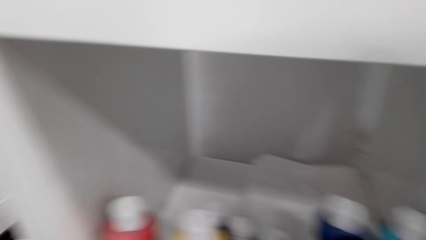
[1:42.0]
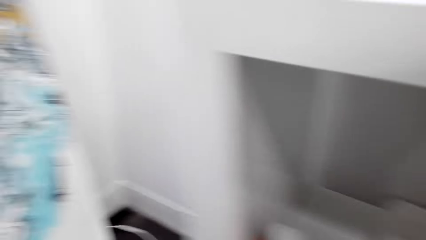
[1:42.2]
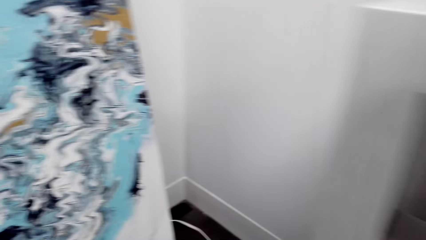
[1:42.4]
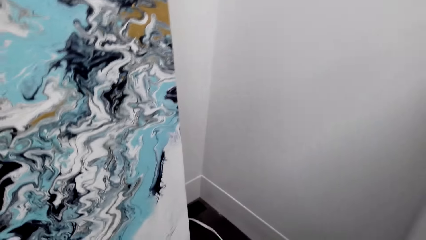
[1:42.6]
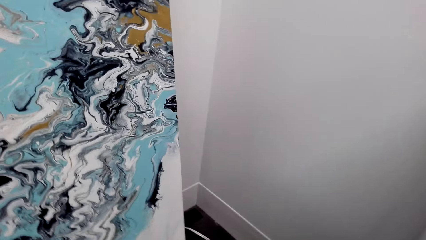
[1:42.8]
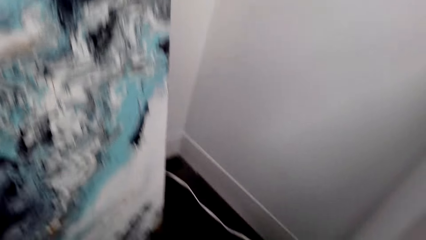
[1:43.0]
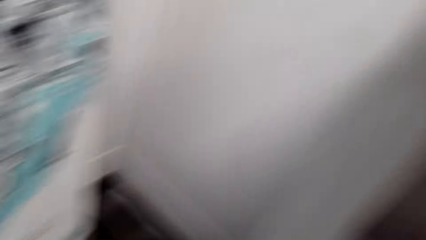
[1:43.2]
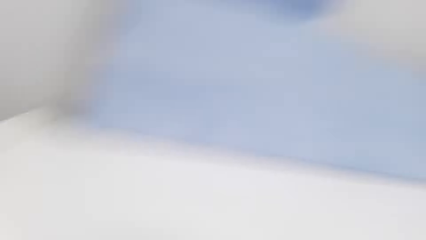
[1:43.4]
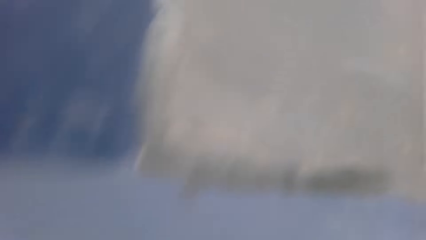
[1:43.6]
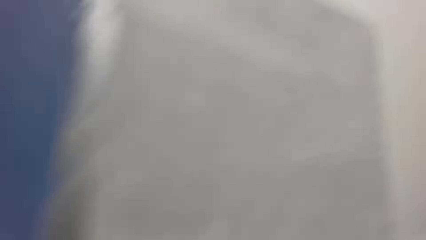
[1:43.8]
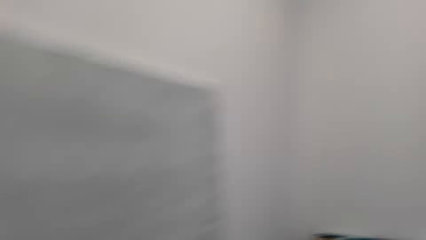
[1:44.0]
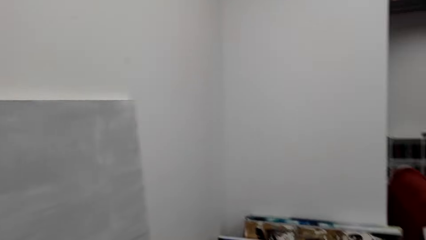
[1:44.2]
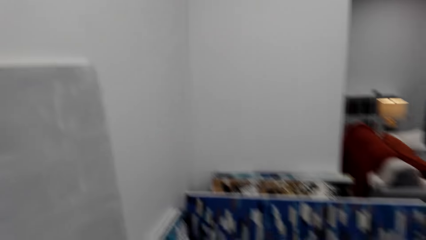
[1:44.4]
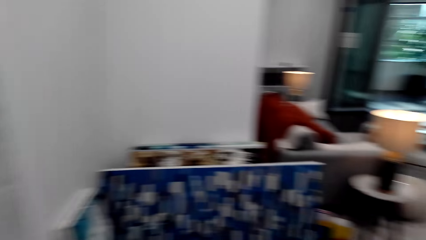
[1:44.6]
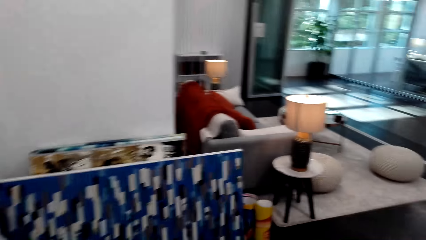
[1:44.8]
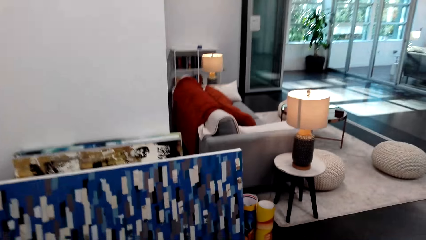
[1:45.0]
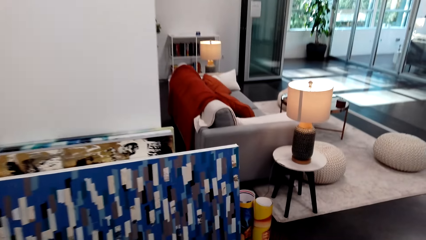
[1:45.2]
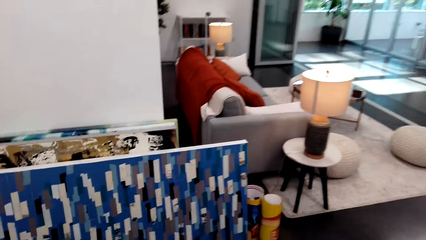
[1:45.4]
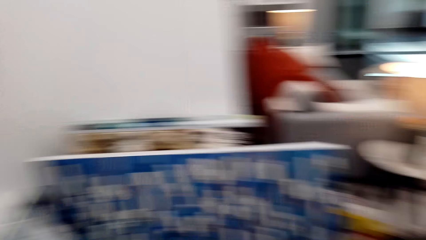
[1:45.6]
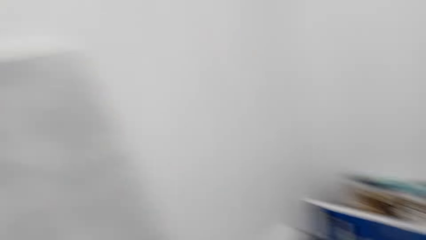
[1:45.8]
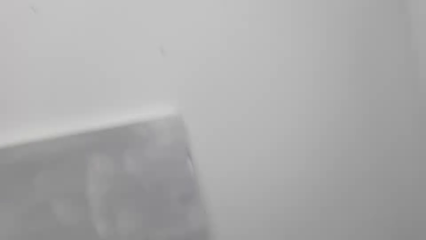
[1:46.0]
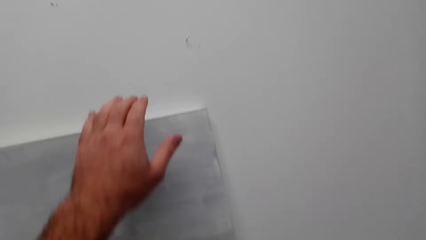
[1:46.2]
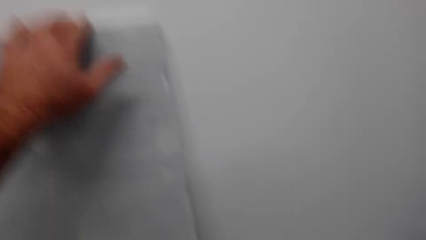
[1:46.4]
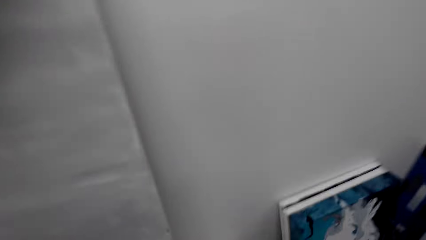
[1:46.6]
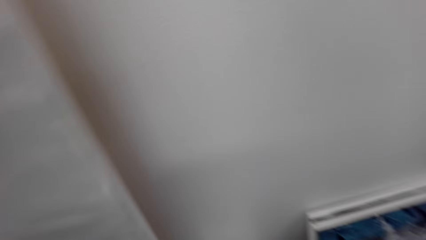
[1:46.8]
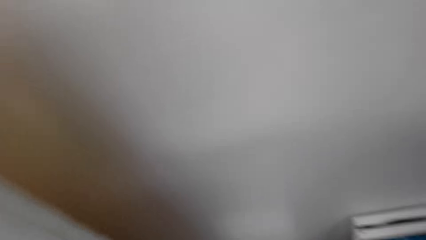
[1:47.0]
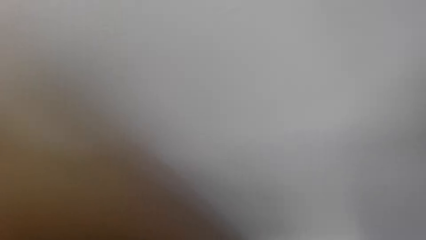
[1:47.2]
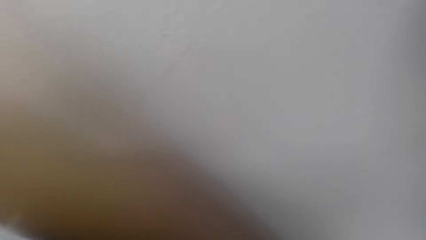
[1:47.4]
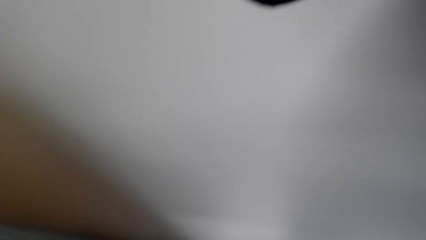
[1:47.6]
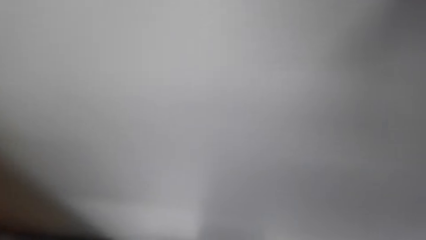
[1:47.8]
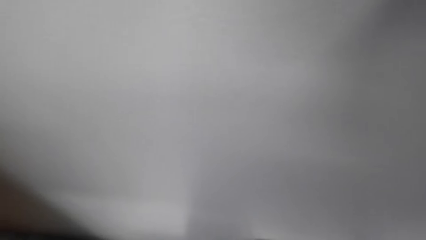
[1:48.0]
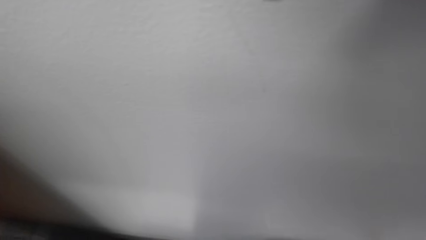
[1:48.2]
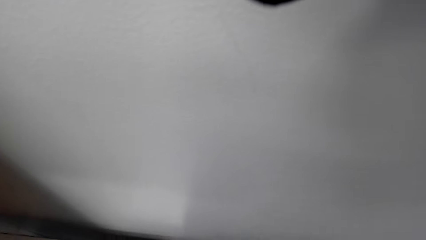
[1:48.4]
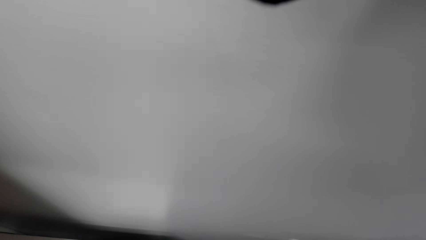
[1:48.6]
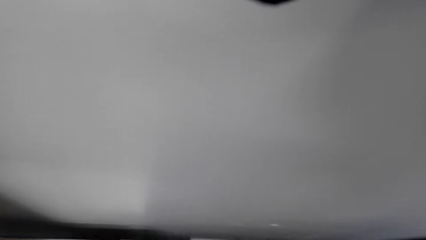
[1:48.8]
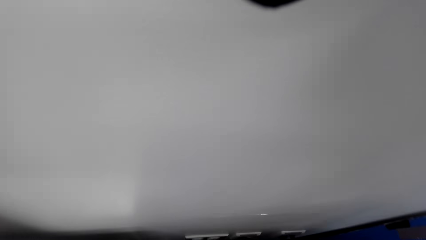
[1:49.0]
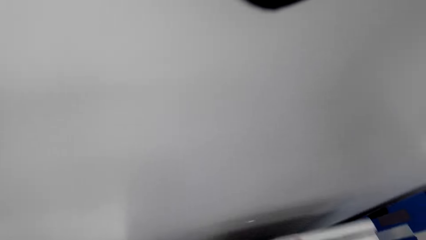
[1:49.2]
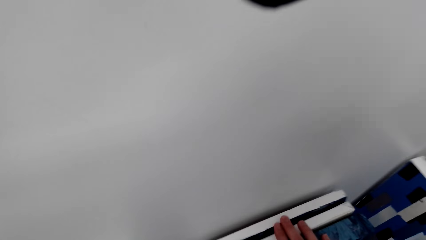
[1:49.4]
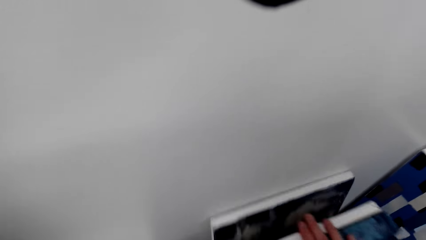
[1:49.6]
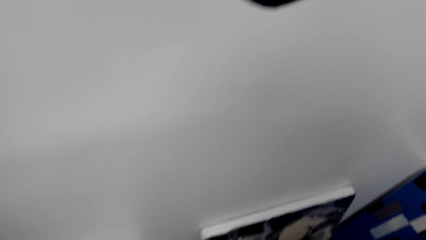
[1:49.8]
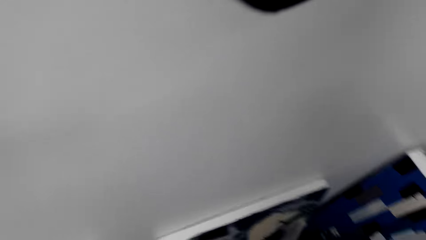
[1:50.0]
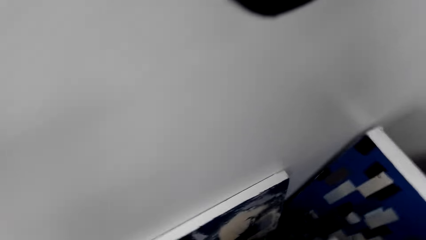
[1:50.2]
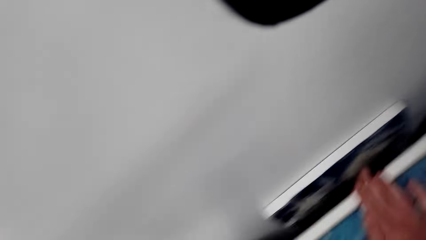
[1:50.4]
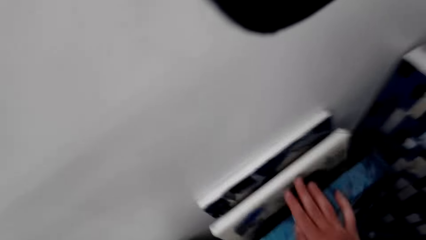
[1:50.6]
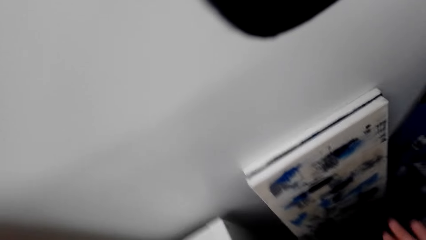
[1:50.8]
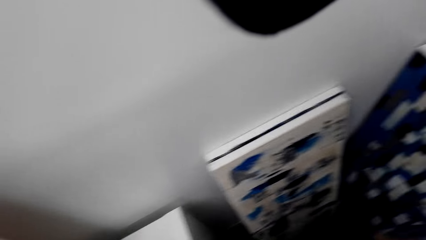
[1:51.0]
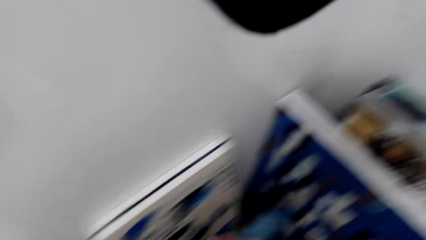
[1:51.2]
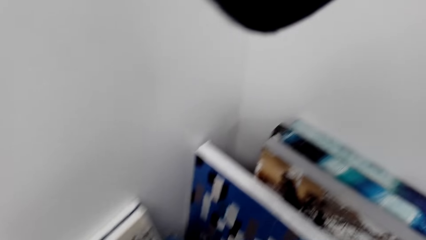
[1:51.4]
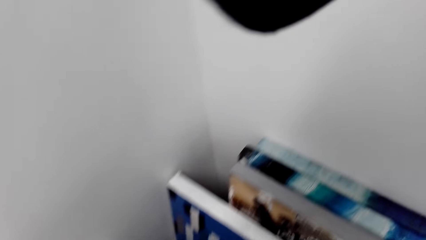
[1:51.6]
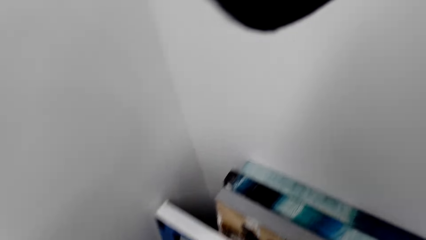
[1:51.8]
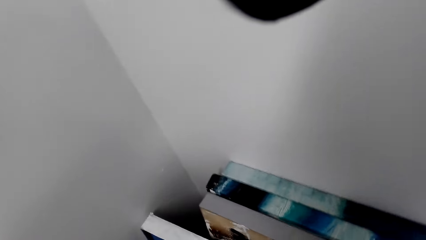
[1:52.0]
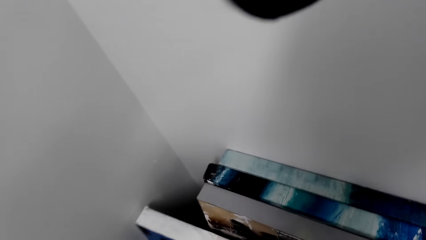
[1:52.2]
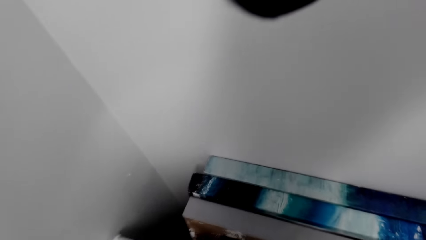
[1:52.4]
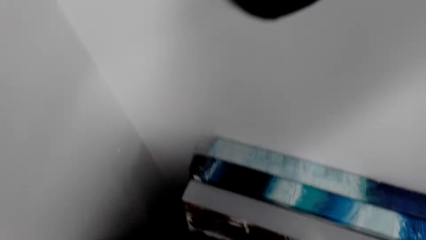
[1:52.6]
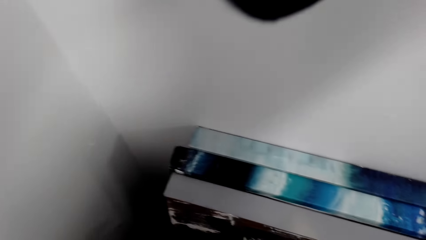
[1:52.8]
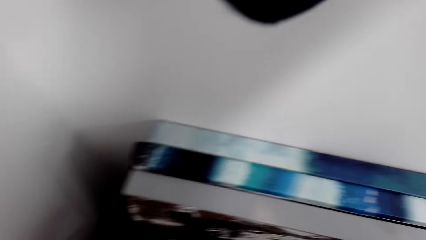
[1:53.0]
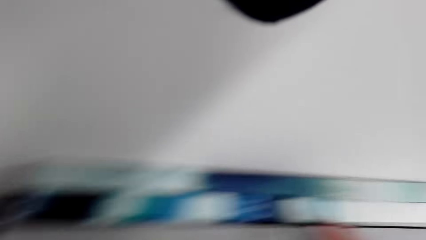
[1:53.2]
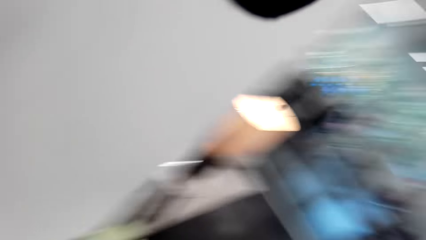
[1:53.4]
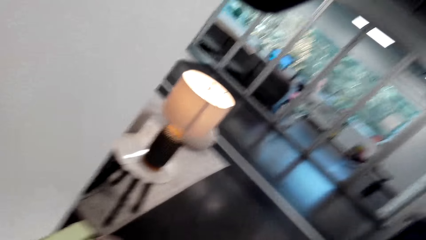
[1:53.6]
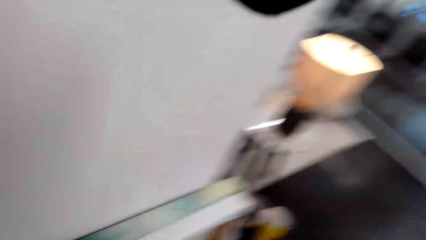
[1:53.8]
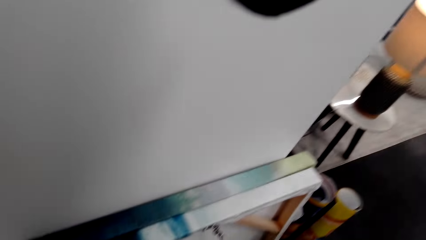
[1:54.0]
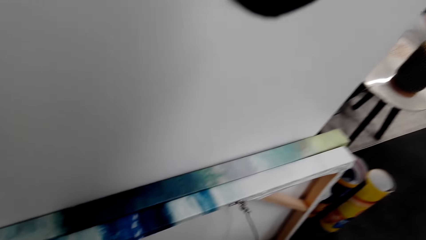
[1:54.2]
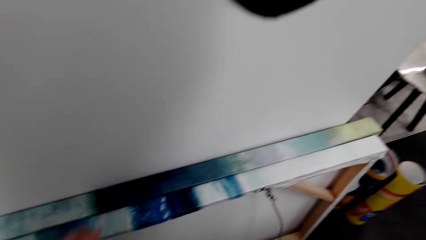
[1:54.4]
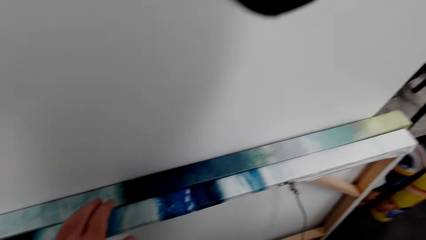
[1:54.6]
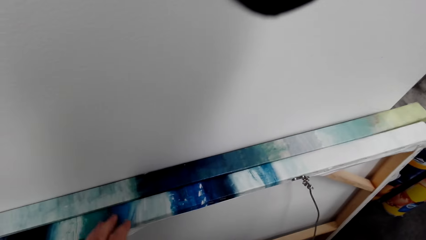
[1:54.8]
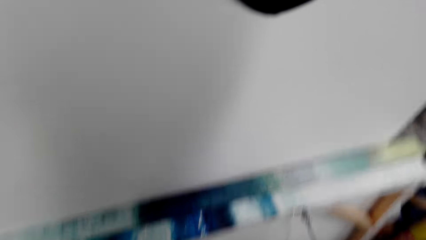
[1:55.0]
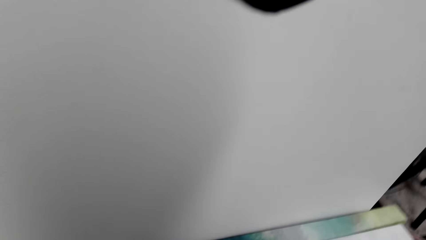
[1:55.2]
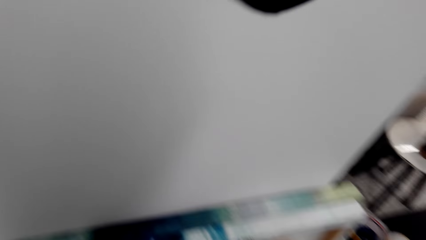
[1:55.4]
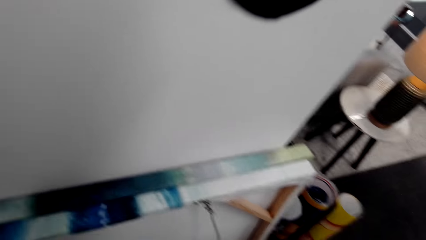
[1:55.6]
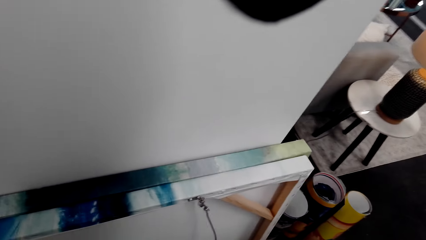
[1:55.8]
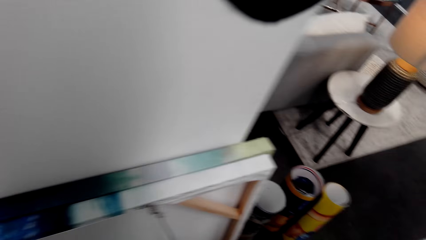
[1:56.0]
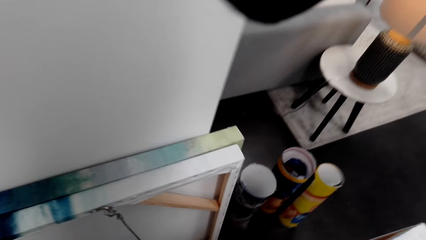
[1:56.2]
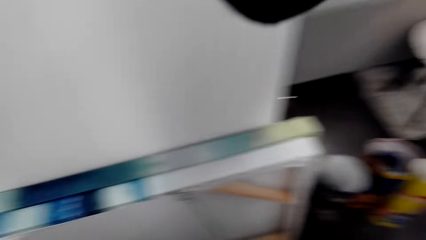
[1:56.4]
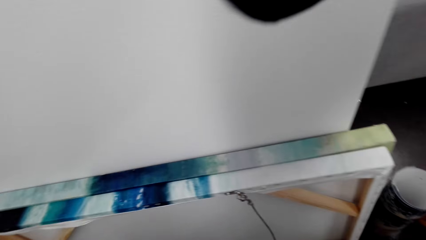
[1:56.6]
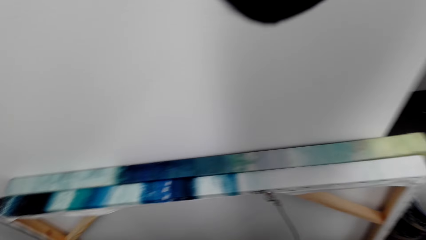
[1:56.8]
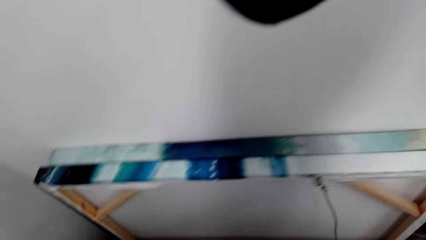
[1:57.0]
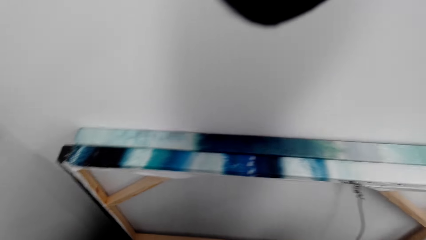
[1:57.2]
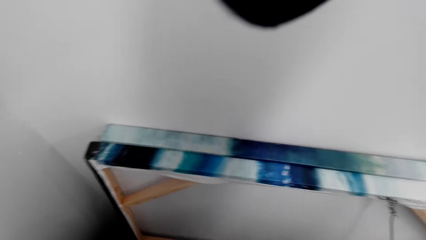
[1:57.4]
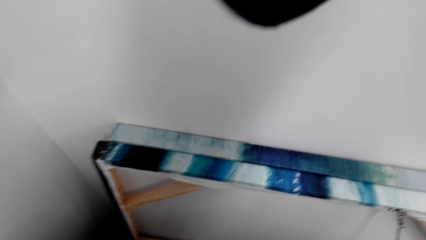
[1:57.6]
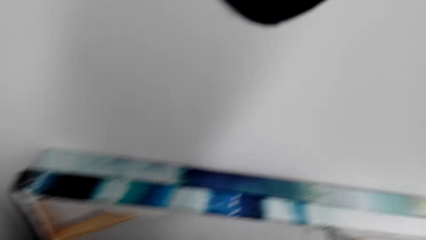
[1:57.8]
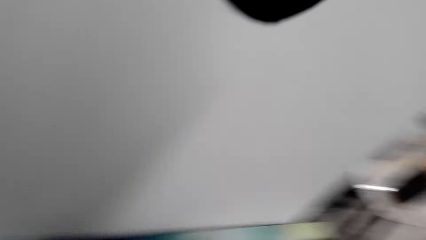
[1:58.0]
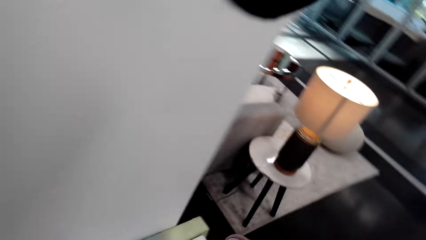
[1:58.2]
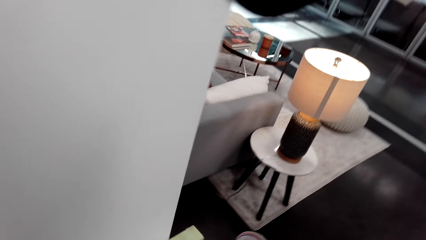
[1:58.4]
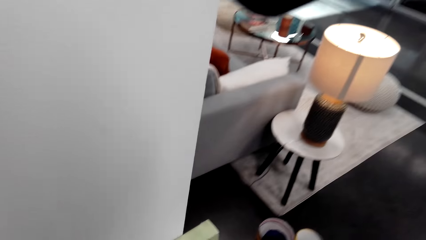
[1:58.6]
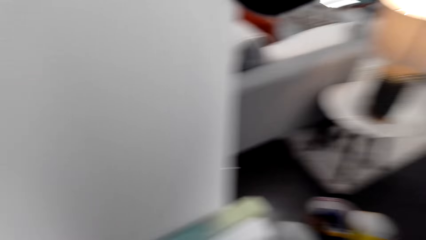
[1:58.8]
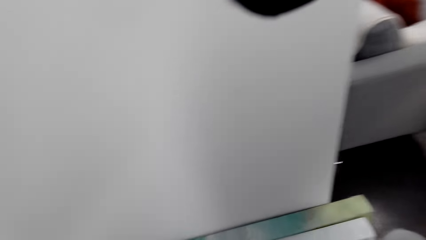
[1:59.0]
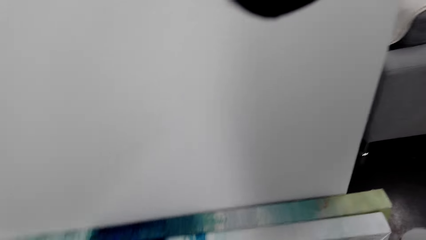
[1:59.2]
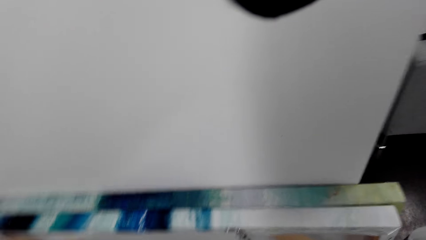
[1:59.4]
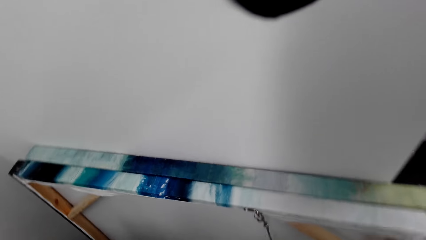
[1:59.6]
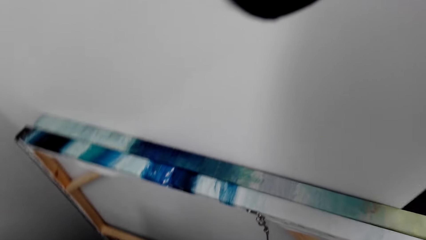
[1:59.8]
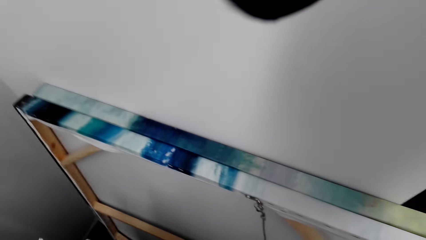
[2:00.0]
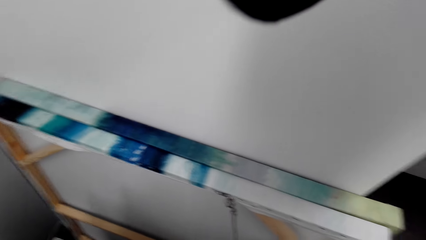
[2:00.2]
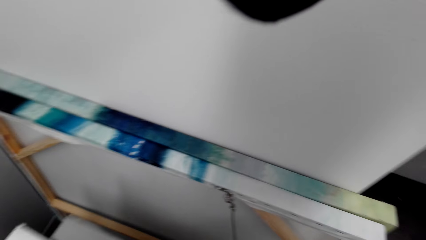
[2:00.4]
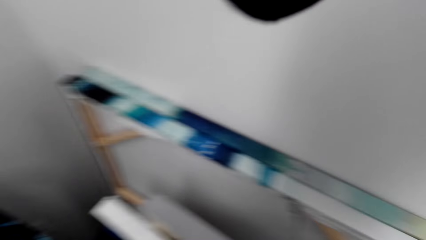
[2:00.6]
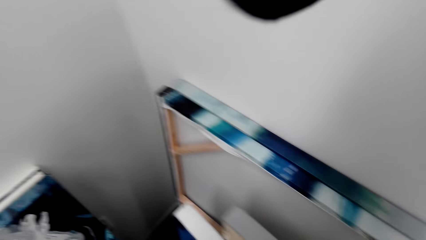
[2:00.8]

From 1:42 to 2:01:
The camera wearer looks at the decoration. They hold the decoration. They touch the decoration. They look at the decoration.
